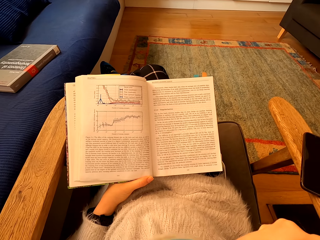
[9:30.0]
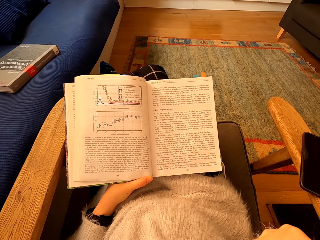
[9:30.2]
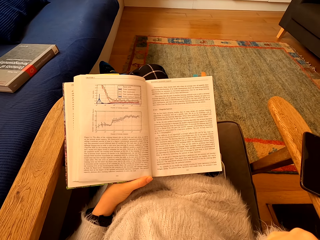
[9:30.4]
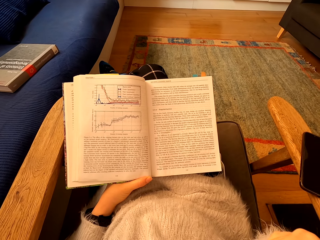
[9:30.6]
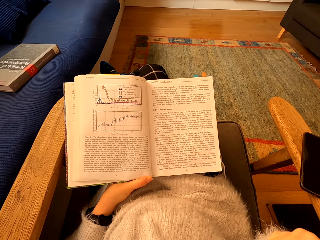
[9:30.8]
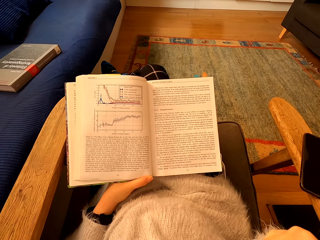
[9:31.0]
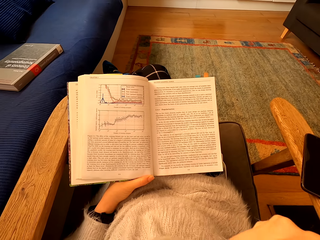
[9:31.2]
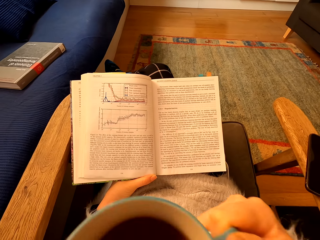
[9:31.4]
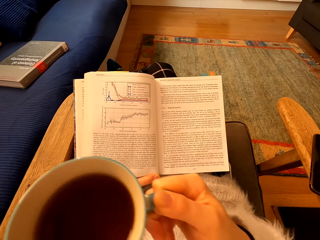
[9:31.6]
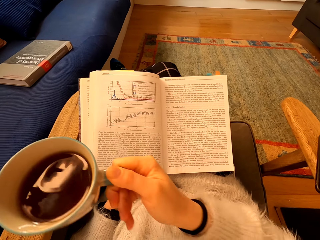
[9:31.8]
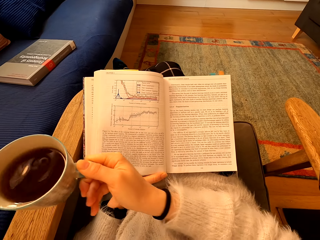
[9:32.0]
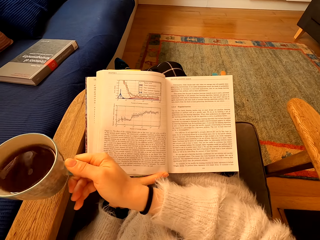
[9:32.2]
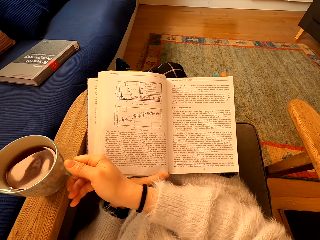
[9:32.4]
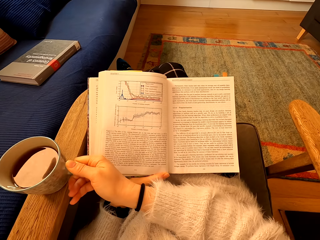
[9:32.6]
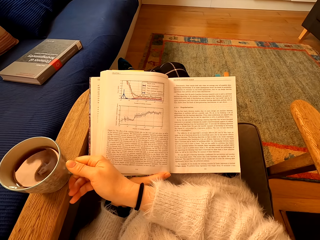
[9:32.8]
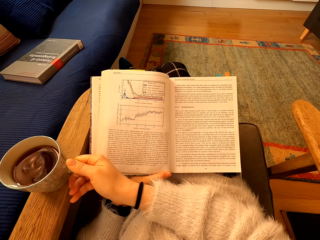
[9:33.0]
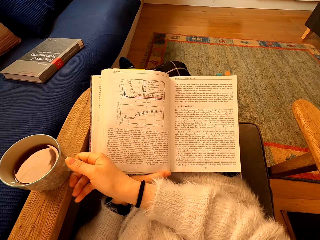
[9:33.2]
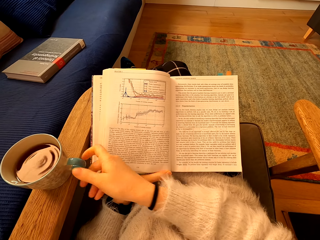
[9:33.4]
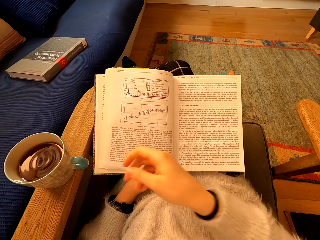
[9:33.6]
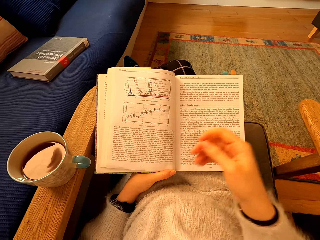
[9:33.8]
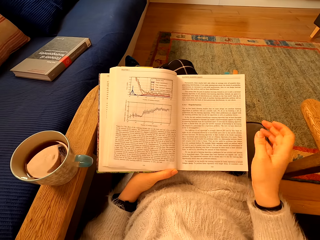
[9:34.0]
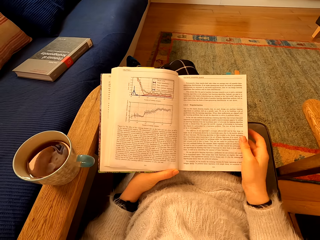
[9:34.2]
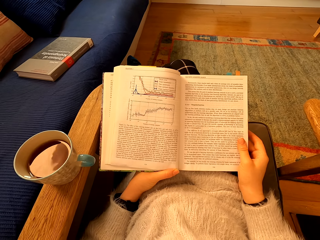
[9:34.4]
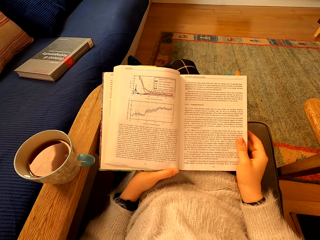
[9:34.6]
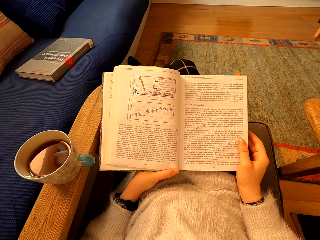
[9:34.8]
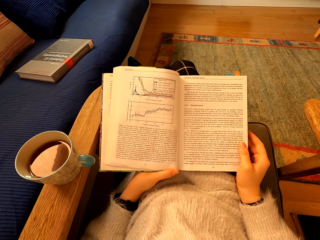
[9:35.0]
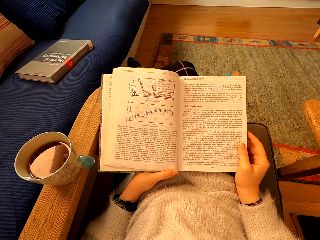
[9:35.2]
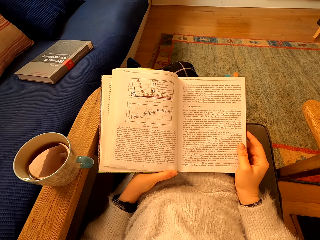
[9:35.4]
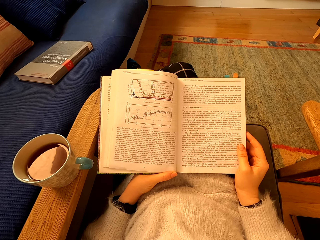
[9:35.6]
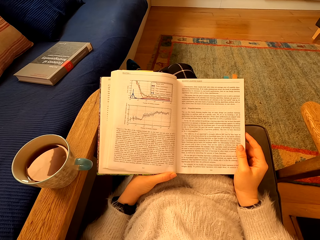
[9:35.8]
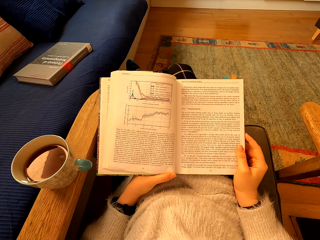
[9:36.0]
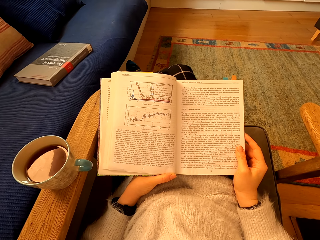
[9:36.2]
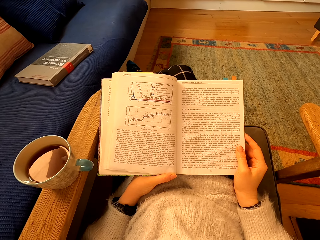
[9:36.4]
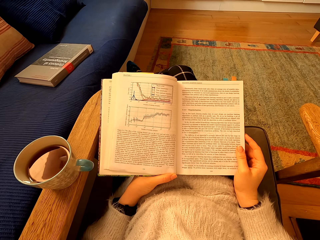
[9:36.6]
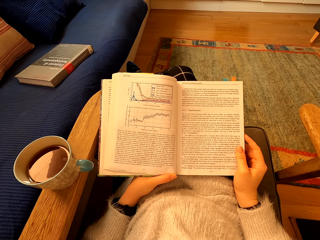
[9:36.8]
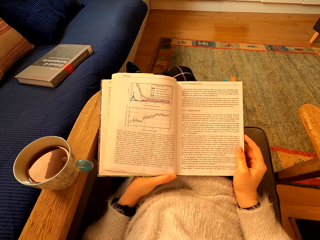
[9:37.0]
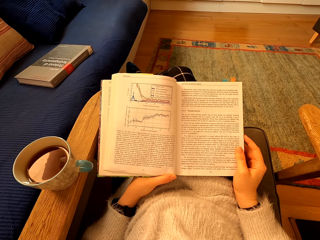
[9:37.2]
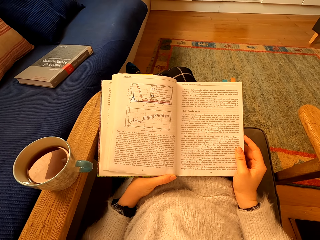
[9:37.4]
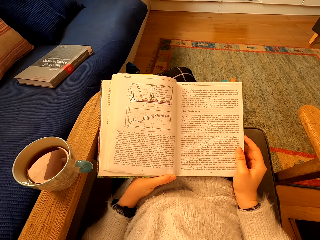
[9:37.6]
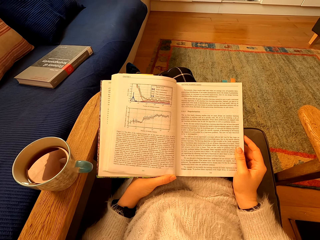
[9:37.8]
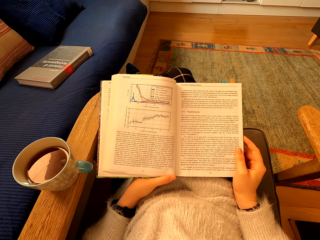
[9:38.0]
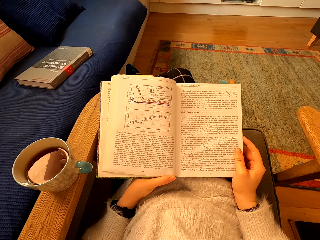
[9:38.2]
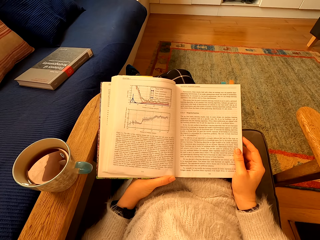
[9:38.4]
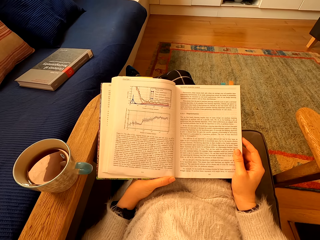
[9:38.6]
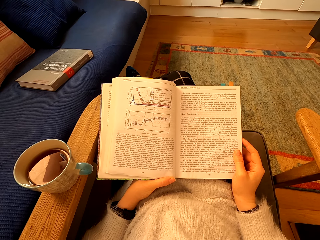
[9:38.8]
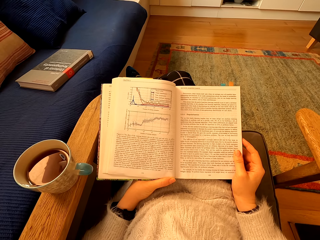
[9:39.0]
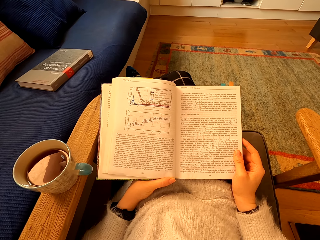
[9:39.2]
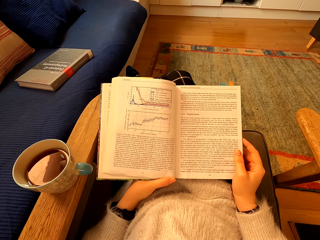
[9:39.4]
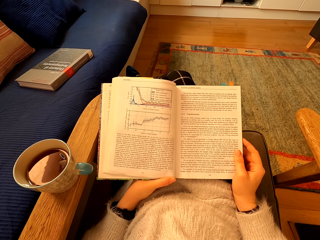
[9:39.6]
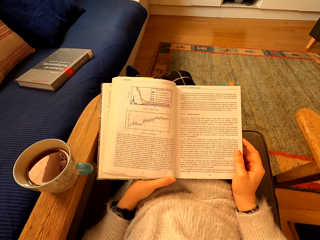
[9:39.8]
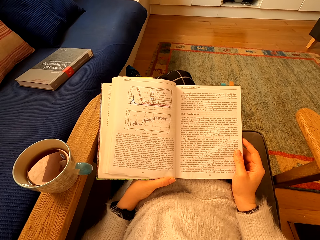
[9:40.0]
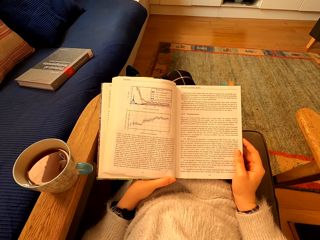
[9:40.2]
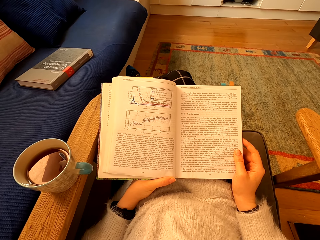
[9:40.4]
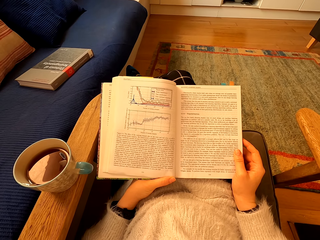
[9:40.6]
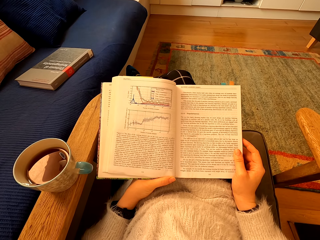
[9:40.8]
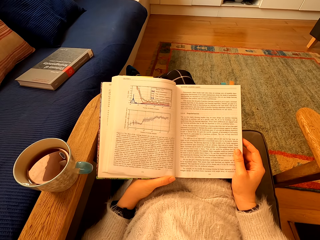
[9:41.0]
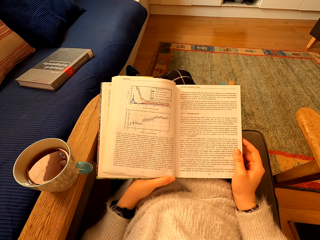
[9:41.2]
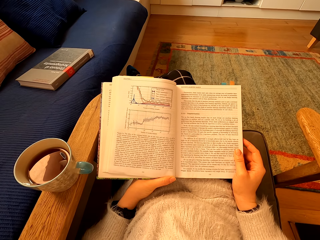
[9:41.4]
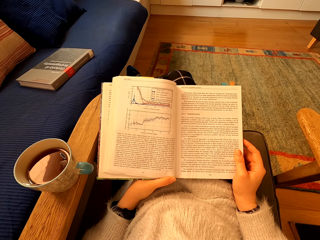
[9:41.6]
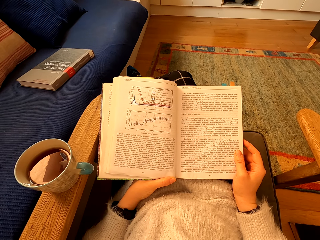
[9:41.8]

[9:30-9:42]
The camera wearer drinks something. They put the cup of tea on top of the chair handle. They hold the book with both hands. They touch the book. They read the book.

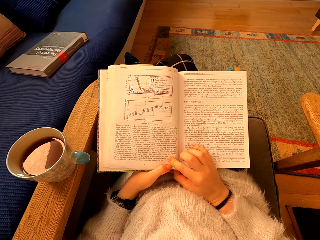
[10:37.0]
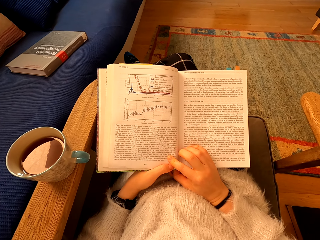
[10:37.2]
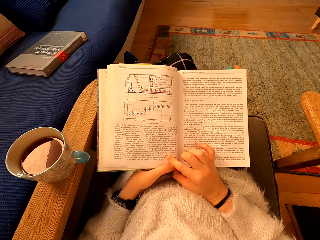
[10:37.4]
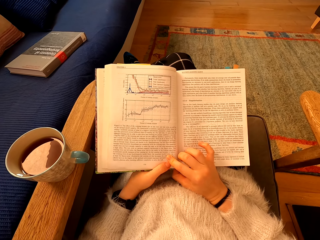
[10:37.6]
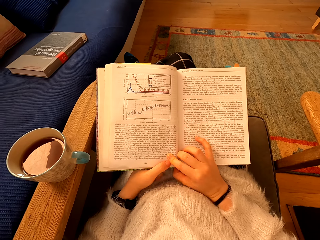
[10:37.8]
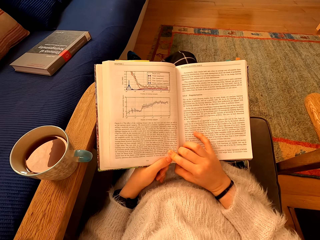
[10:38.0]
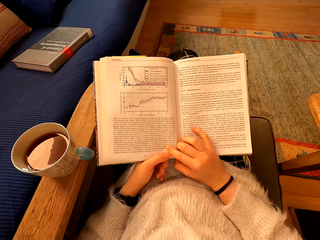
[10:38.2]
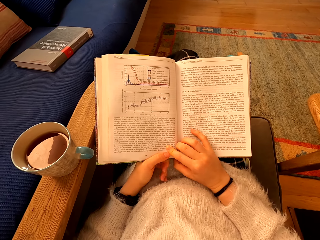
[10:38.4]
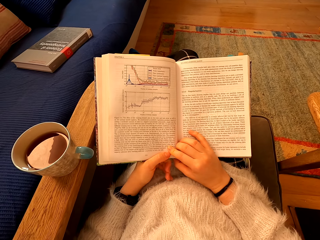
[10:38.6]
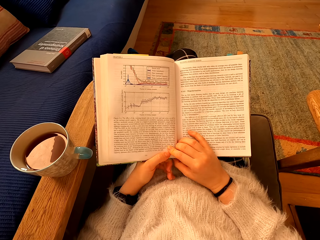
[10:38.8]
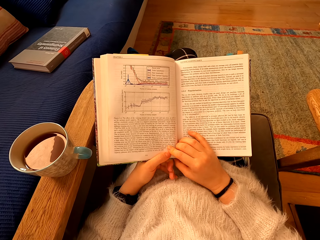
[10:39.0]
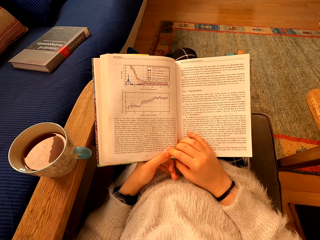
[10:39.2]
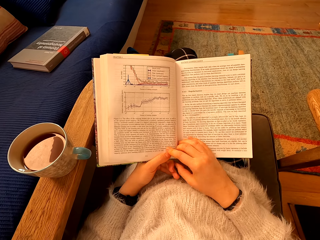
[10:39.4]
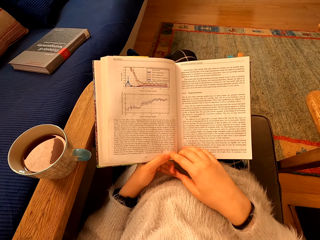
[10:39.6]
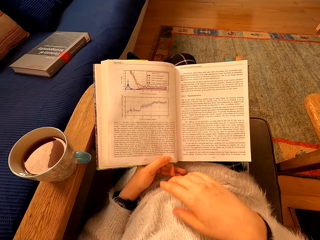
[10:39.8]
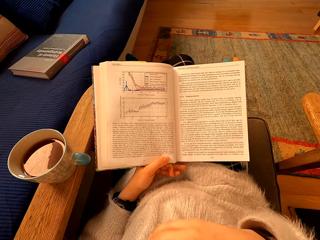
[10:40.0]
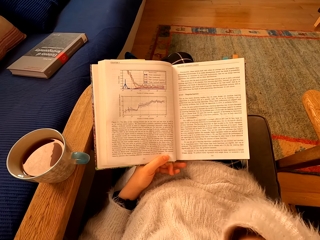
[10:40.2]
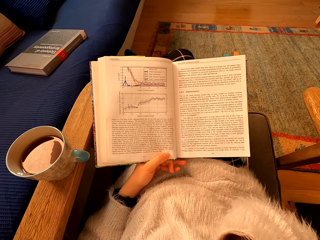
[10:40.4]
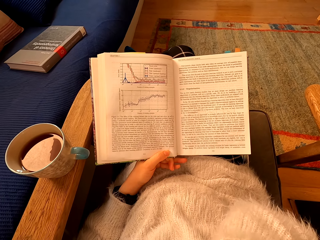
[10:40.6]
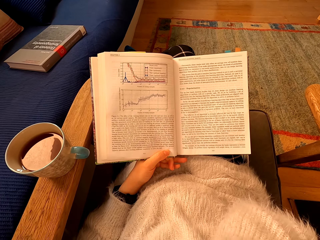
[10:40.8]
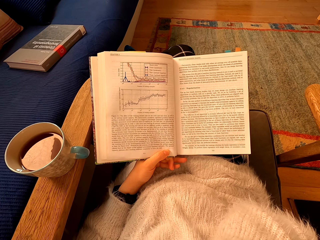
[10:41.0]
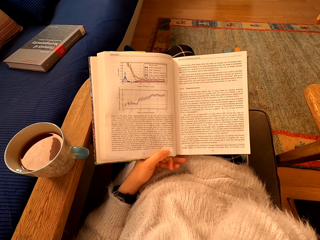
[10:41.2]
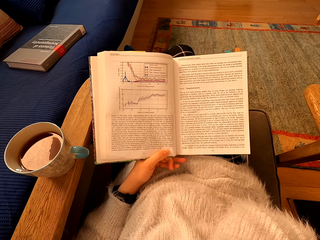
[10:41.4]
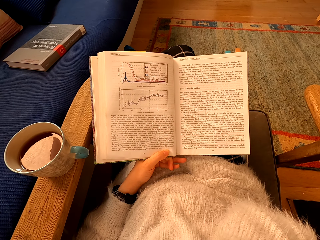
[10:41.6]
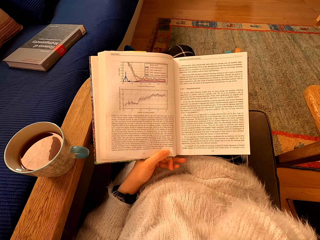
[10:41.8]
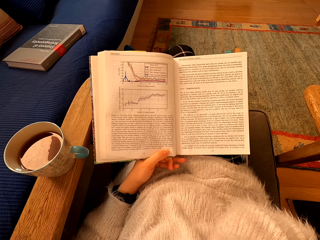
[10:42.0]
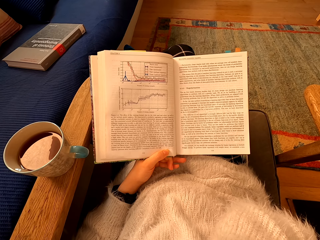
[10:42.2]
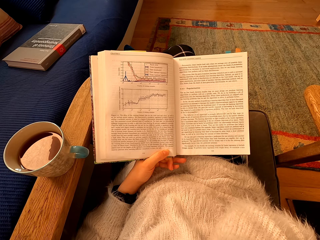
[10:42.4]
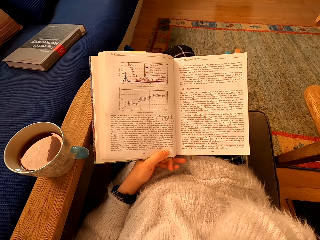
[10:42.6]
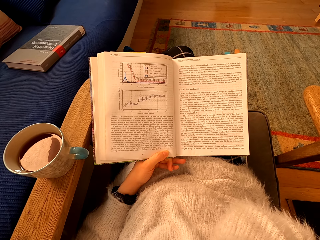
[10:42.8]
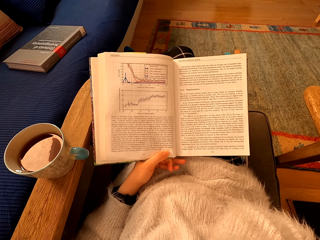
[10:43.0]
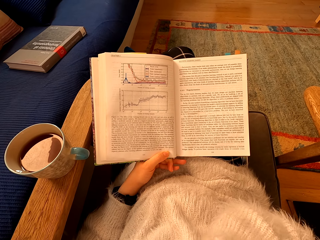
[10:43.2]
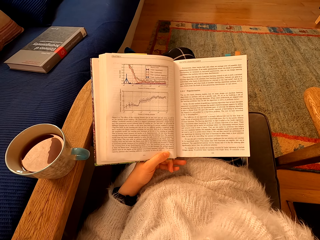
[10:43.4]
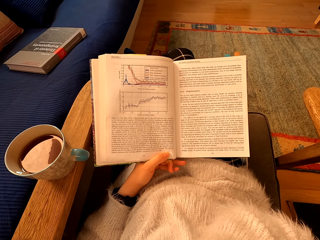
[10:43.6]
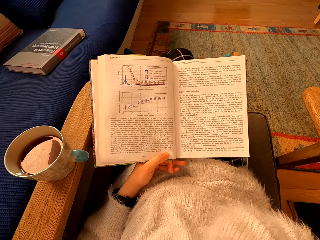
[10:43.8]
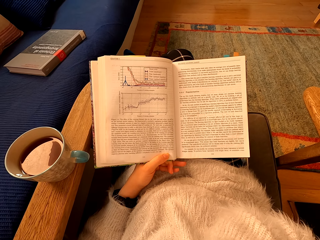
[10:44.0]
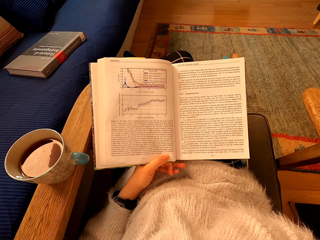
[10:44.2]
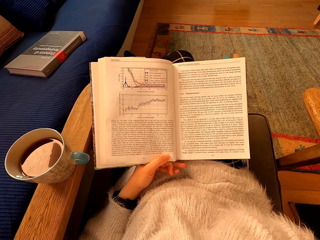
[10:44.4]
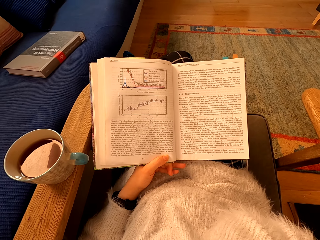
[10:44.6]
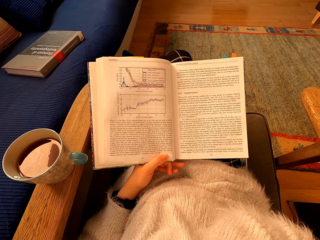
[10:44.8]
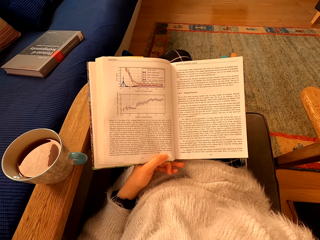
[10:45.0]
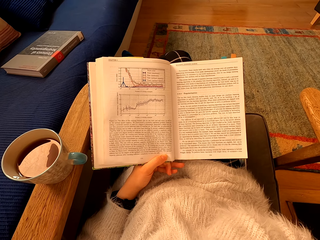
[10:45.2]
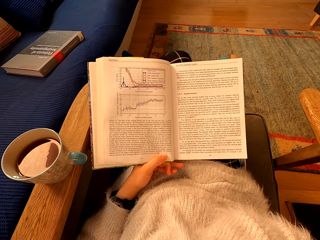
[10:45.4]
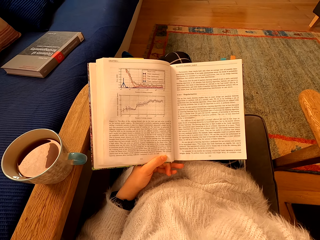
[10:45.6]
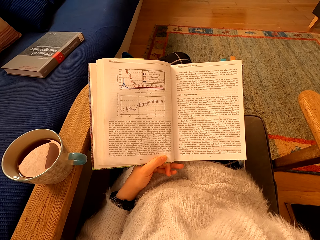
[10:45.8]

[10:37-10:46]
The camera wearer removes the right hand from the book. They read the book.
